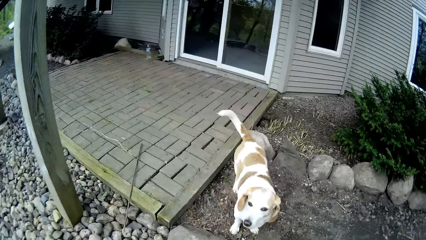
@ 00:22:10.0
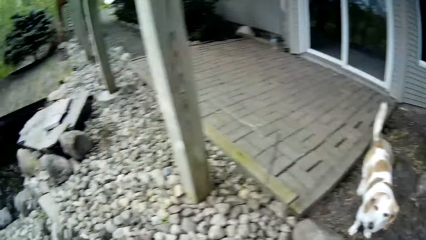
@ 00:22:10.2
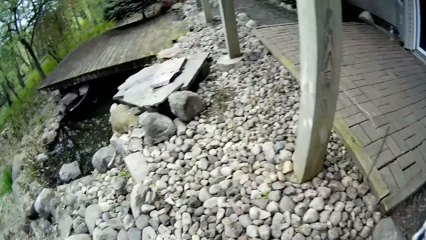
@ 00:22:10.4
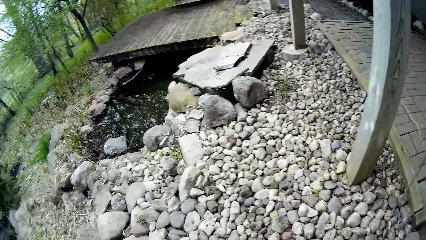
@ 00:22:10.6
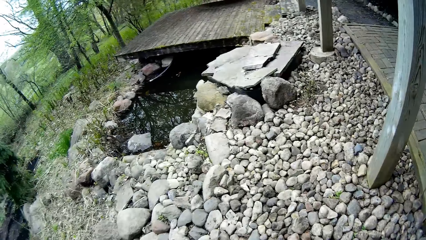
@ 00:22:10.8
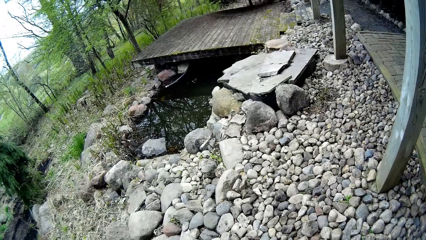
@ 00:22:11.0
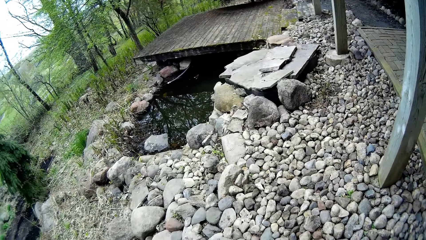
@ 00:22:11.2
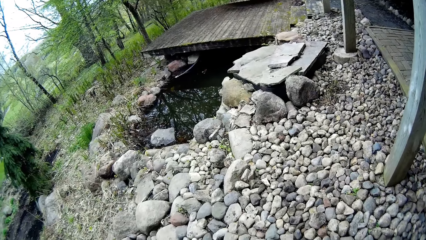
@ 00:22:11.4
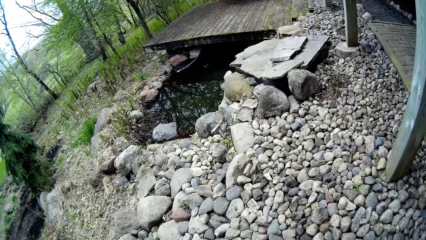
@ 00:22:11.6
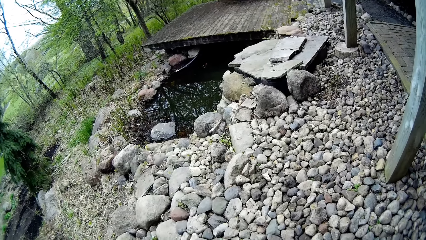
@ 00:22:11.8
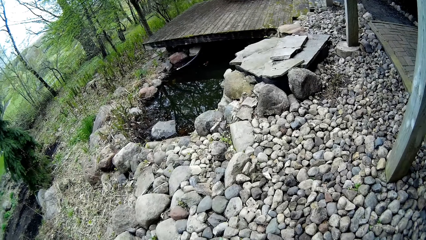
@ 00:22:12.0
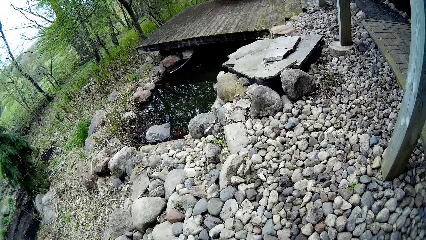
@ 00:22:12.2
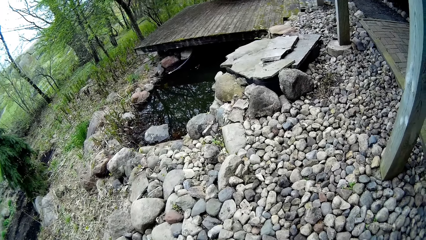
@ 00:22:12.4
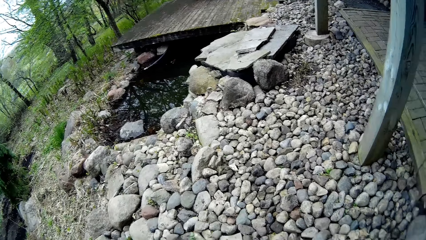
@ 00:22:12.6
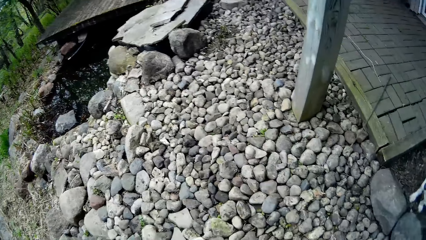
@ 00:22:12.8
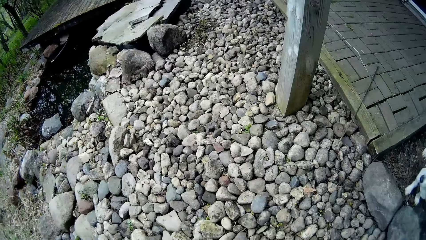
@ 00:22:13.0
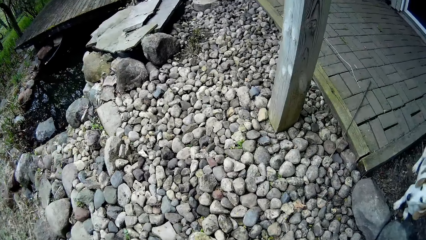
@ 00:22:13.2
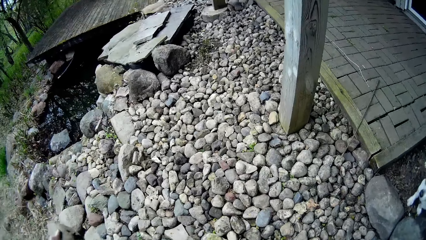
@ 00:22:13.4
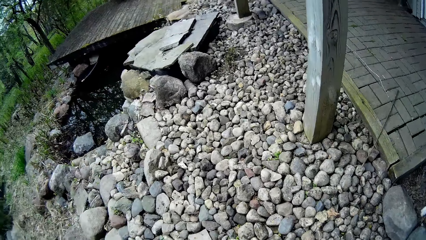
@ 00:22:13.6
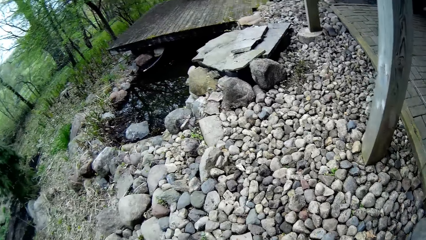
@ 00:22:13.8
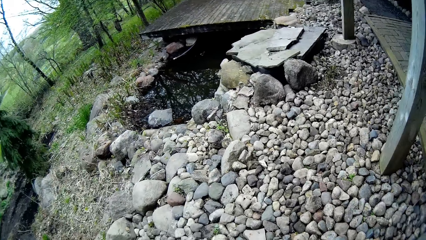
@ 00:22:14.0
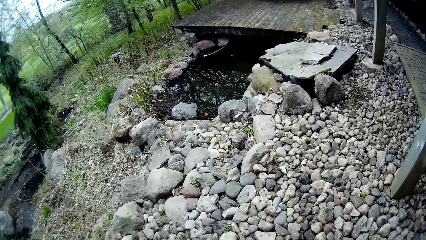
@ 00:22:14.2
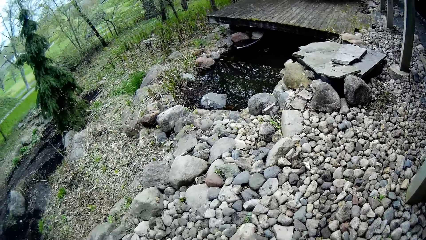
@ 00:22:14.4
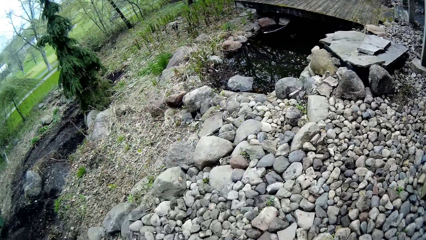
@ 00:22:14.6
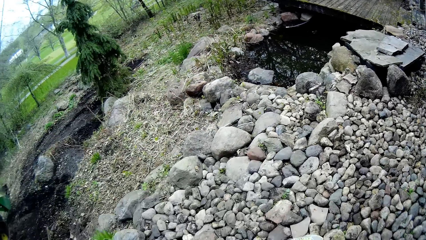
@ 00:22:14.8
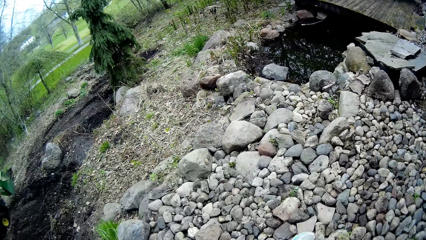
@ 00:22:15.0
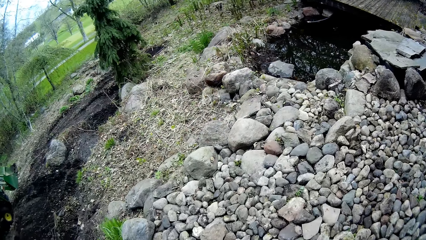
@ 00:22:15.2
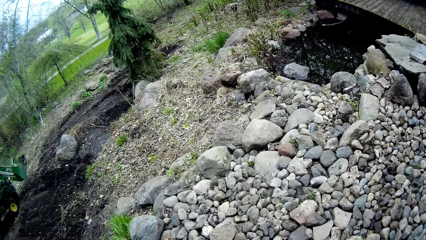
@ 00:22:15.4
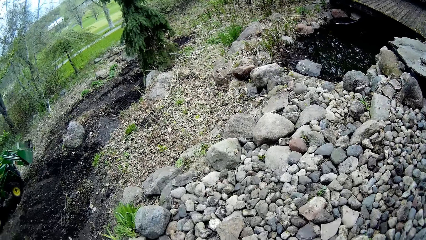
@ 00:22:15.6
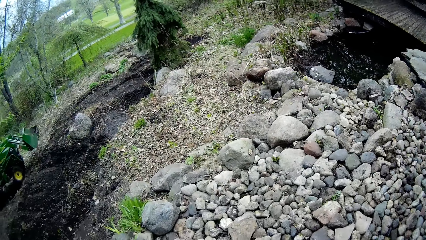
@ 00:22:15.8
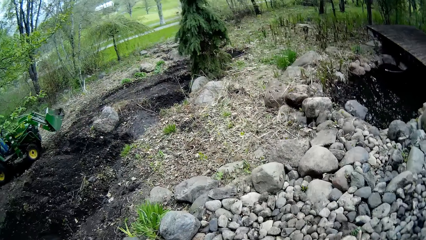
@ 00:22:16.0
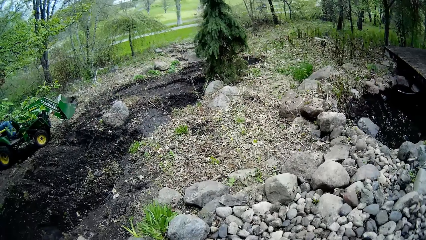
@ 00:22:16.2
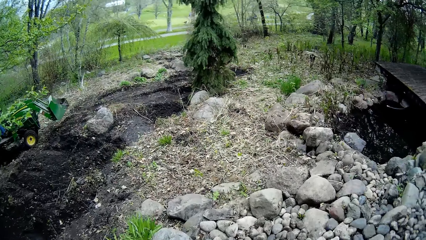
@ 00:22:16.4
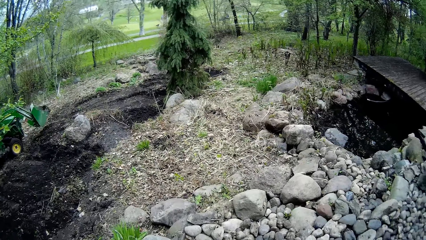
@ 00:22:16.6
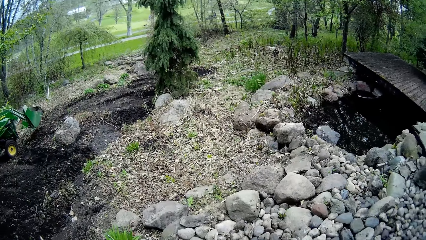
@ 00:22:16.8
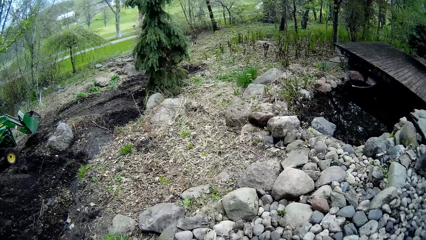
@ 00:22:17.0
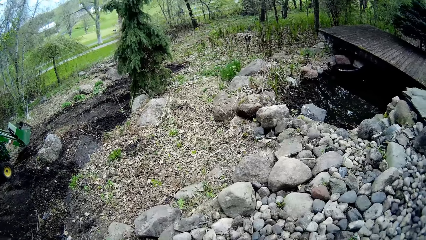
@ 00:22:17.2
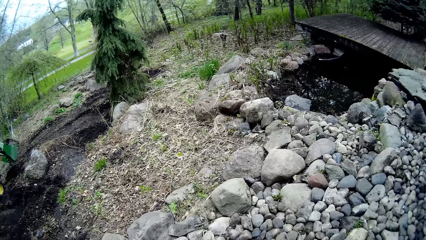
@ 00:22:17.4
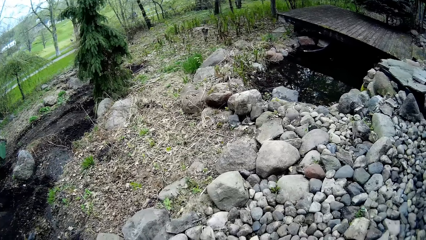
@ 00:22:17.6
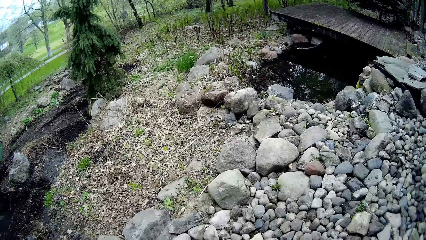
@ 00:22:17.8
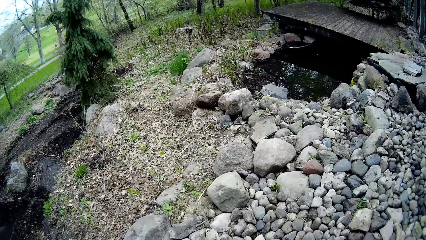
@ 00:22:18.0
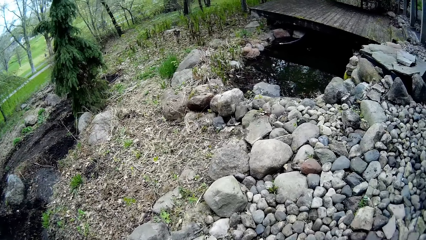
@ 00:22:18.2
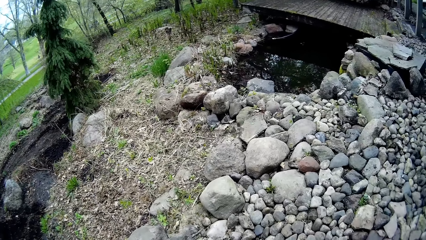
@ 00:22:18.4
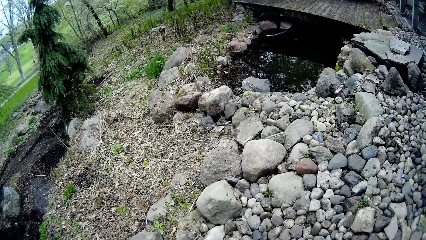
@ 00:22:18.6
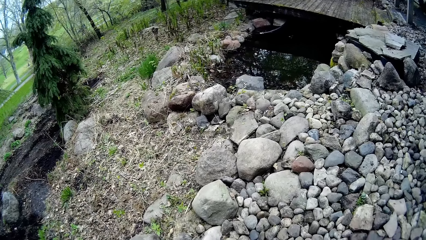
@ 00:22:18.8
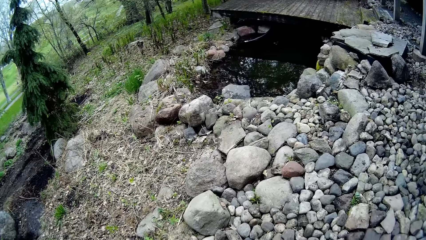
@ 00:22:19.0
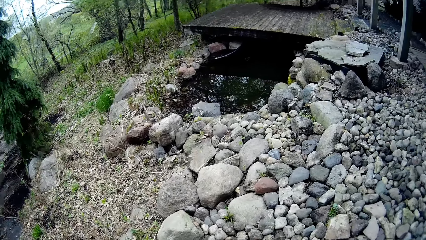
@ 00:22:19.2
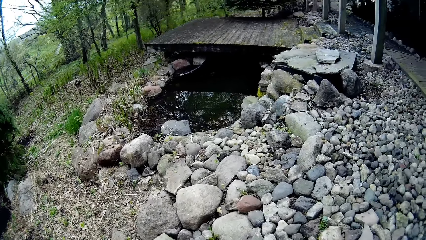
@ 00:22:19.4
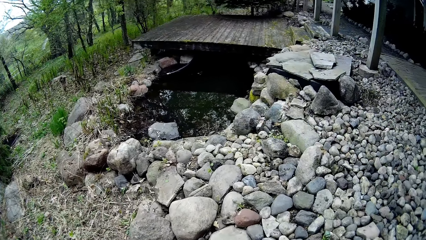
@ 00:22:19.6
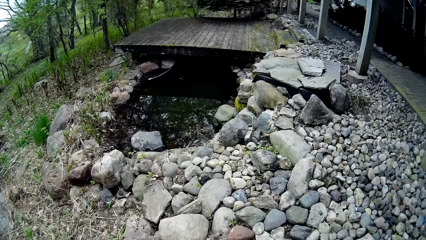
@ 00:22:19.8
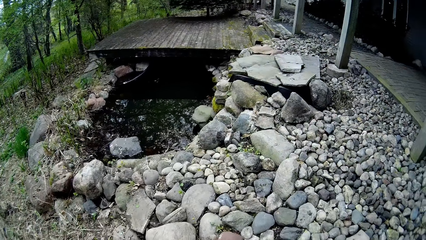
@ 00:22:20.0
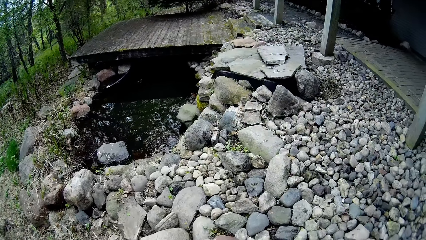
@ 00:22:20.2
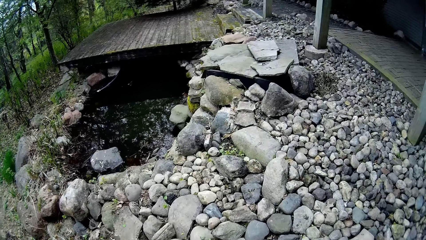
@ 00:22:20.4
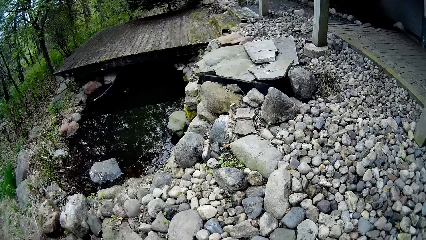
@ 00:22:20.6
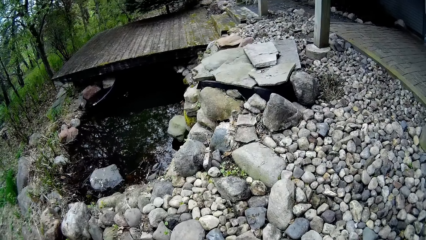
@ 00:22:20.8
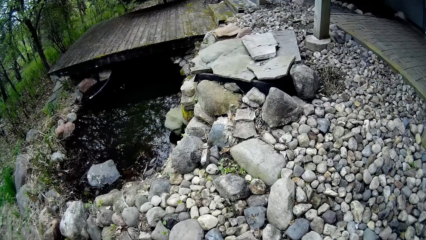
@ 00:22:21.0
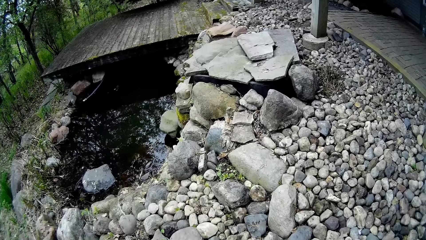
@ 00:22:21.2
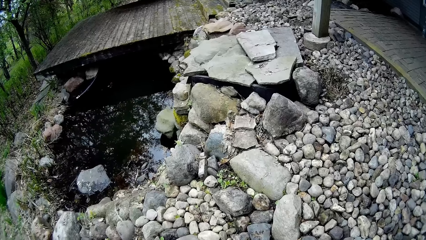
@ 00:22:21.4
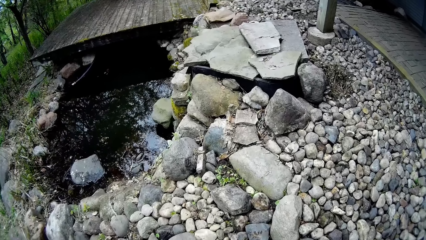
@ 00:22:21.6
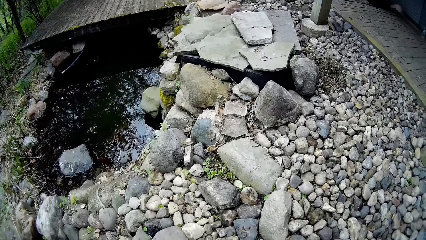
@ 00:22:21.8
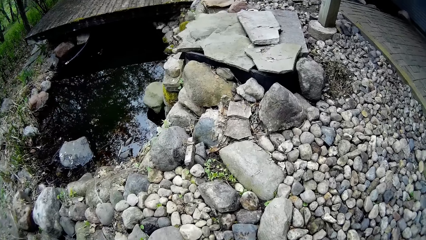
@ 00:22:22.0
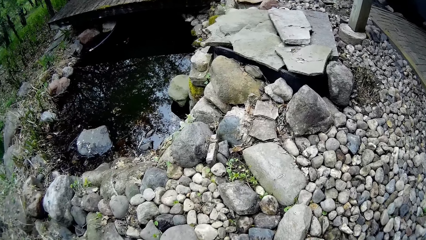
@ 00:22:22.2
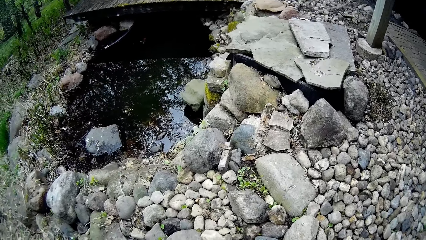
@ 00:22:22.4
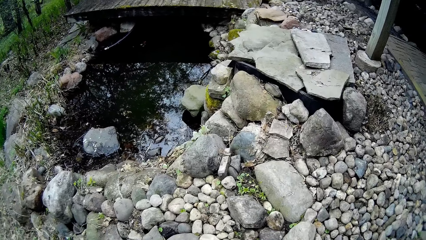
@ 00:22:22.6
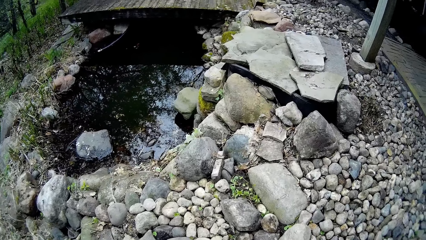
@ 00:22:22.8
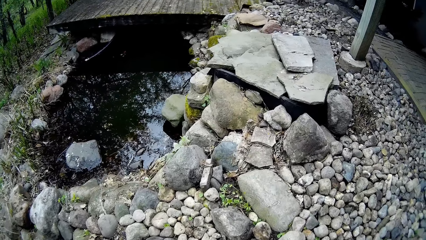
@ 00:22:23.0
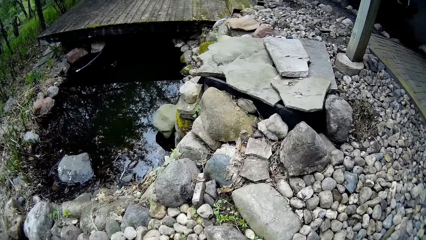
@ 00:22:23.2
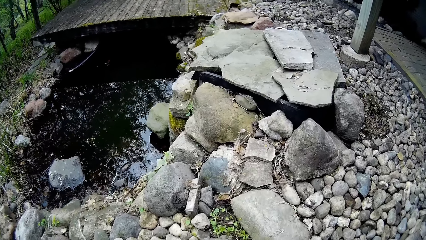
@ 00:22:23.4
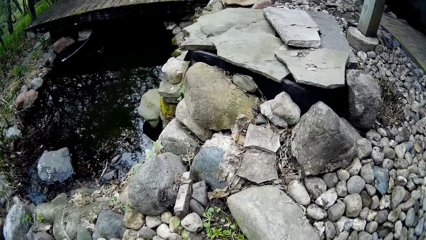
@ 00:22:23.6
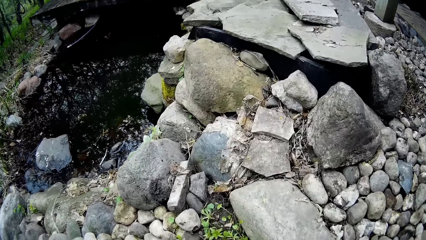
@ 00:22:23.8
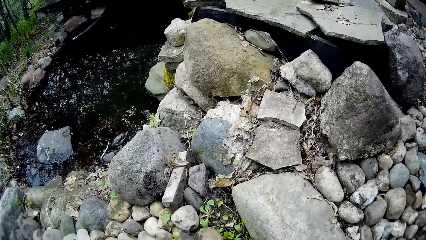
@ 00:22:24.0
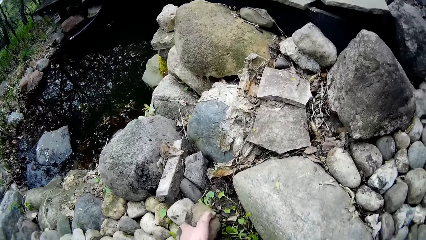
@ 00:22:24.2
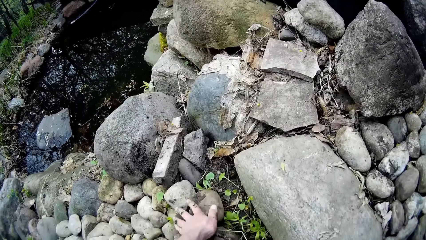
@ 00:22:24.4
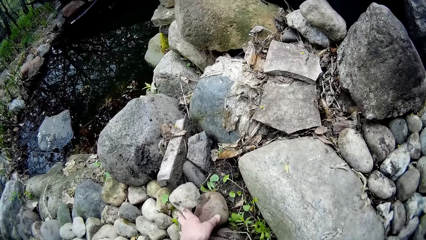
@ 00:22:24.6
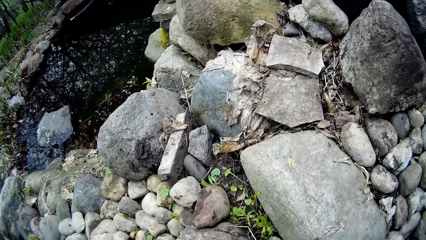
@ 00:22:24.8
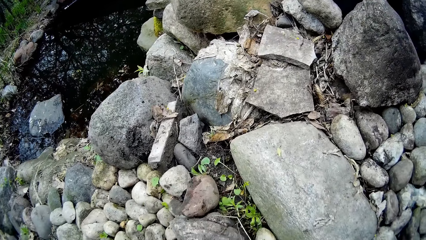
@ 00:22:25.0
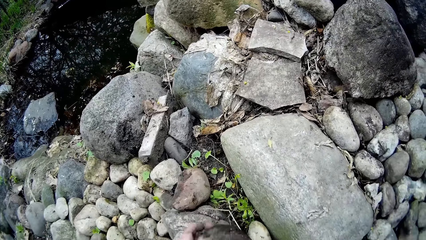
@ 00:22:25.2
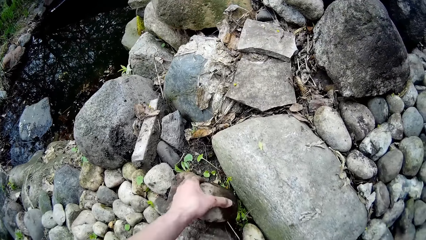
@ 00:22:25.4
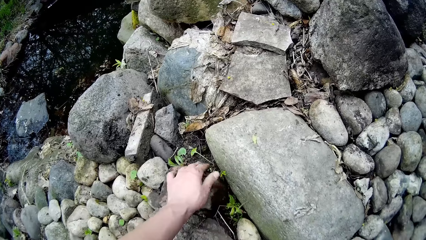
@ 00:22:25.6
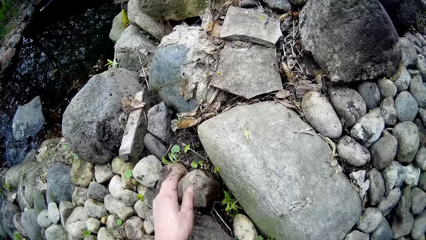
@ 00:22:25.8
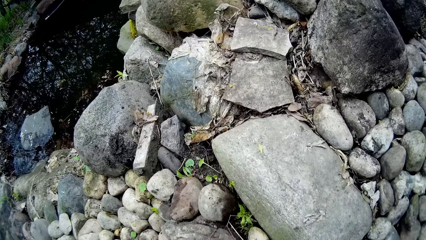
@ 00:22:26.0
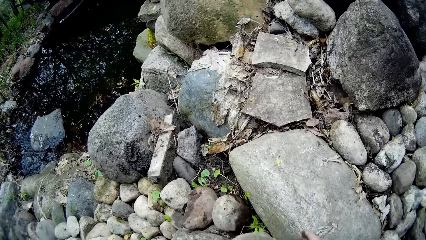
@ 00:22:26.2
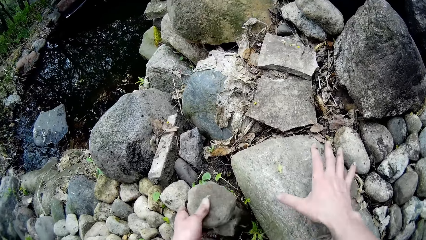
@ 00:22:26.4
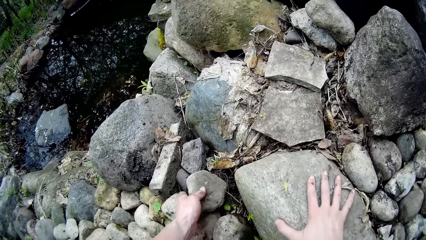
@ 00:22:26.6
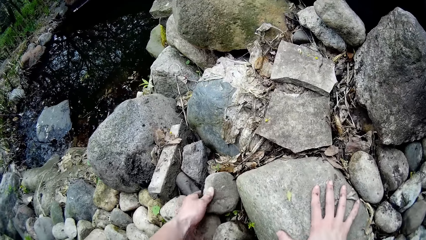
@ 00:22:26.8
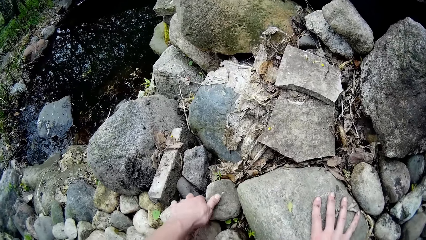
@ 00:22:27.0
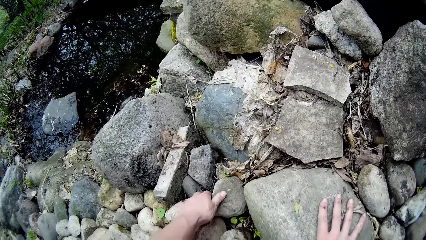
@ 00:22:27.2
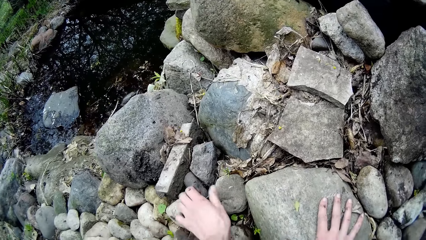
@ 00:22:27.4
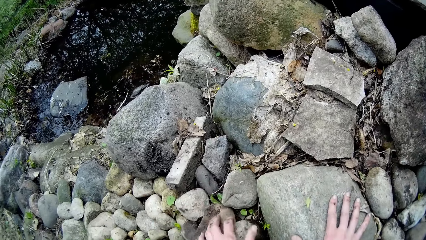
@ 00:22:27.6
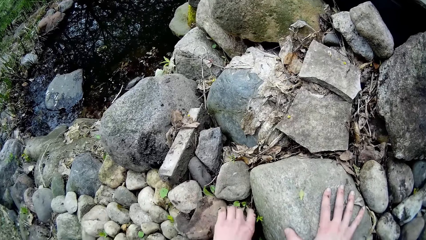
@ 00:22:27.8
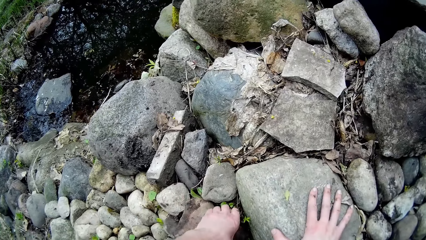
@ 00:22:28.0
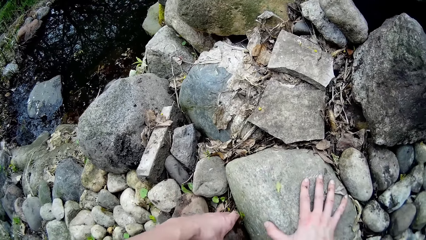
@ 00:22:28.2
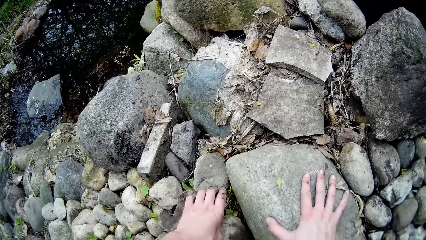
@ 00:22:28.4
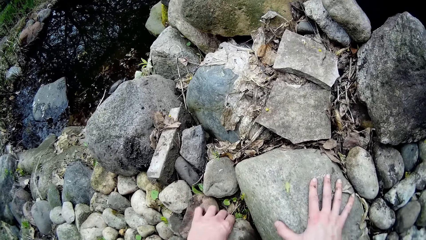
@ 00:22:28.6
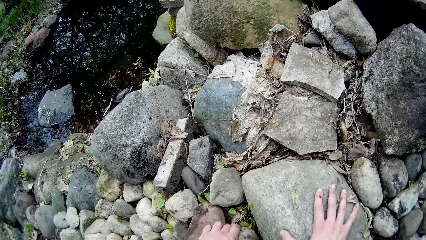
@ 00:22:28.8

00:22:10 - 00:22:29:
The camera wearer talks to the dog. She turns around. She looks around repeatedly. She walks in the compound. She looks around. She walks in the compound. She arranges stones on the ground in the compound with her left hand. She places her right hand on a stone on the floor.
